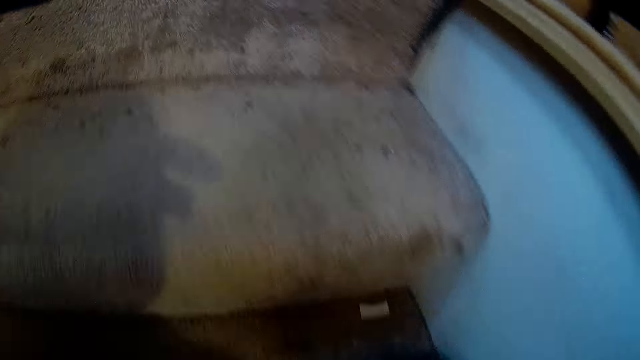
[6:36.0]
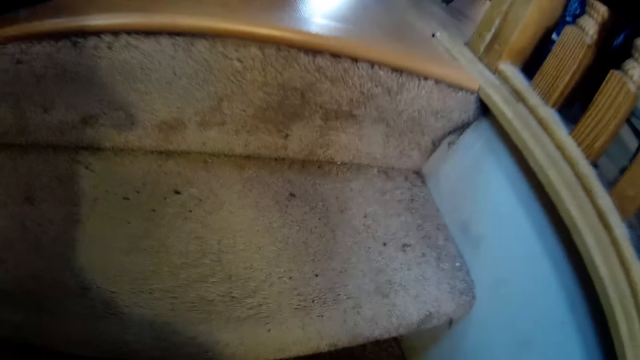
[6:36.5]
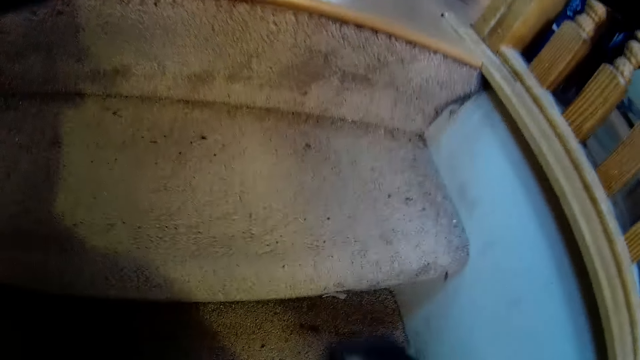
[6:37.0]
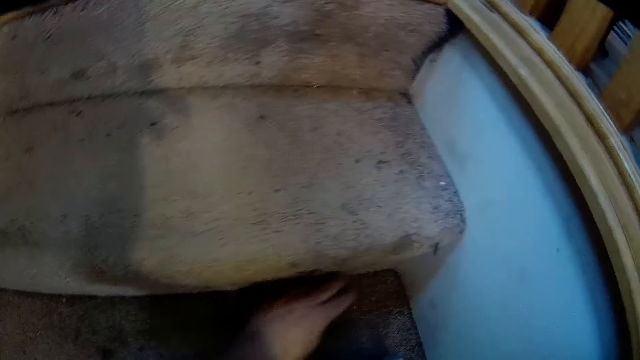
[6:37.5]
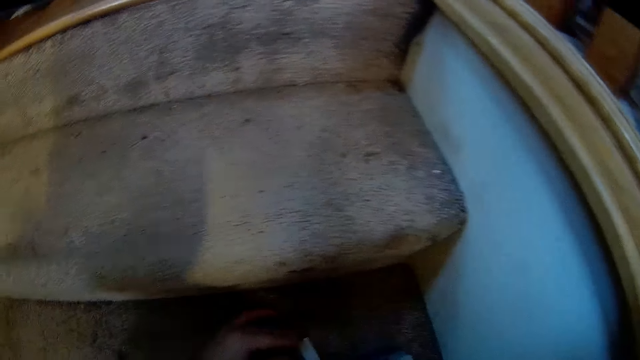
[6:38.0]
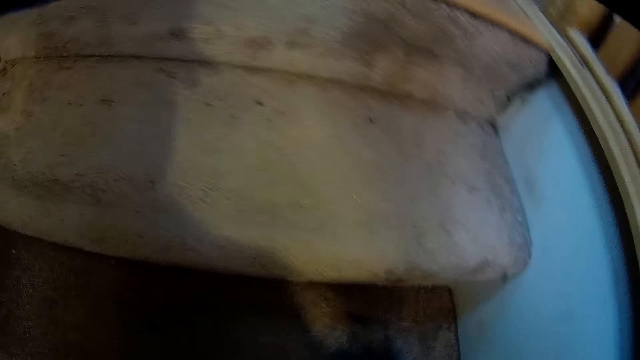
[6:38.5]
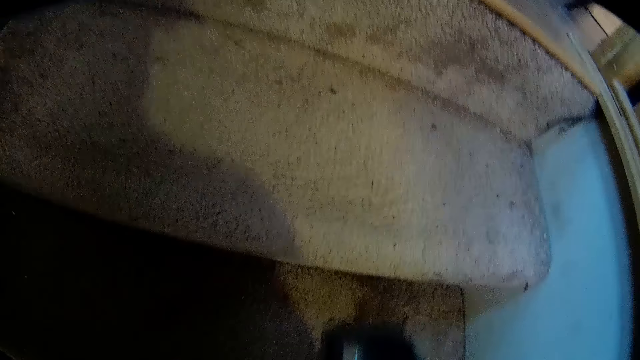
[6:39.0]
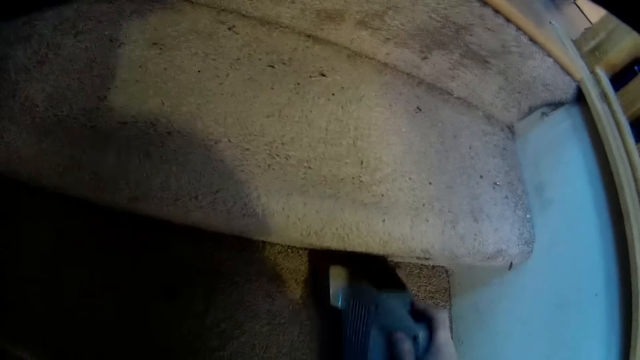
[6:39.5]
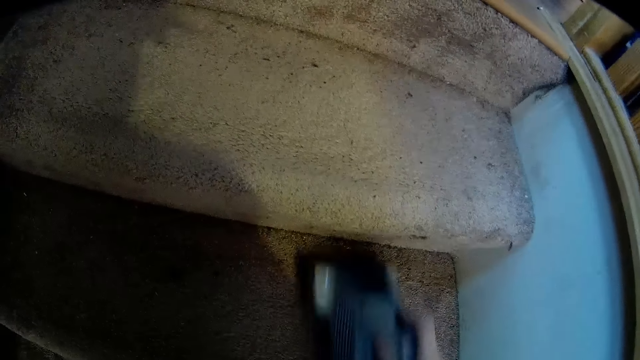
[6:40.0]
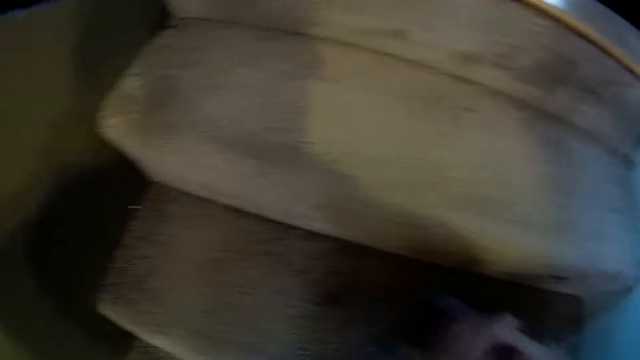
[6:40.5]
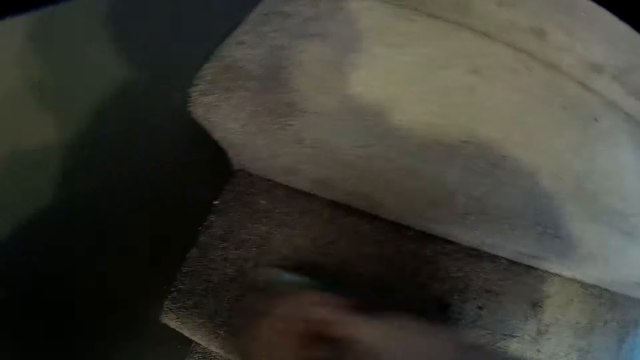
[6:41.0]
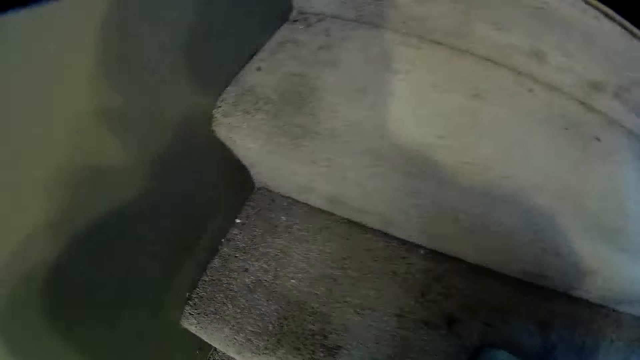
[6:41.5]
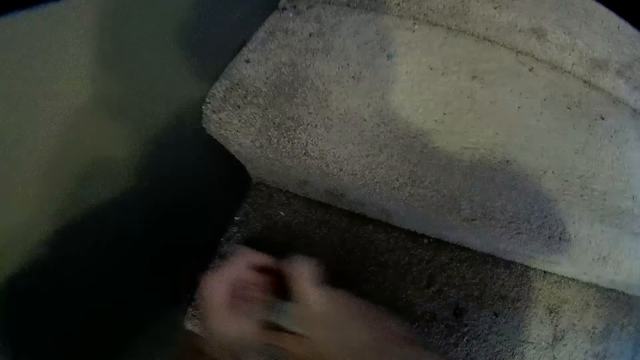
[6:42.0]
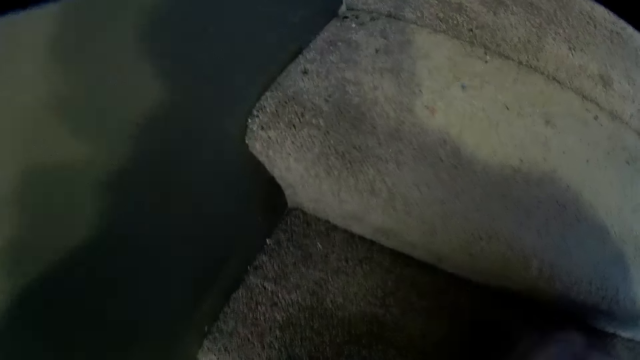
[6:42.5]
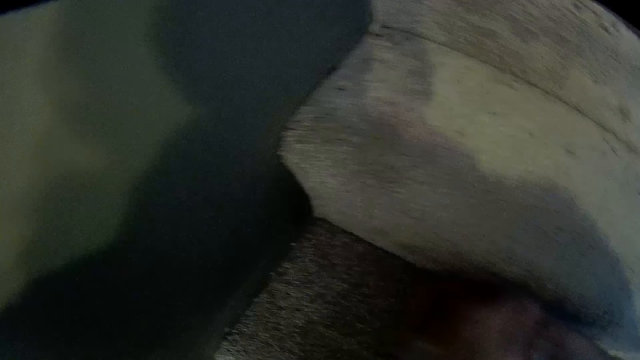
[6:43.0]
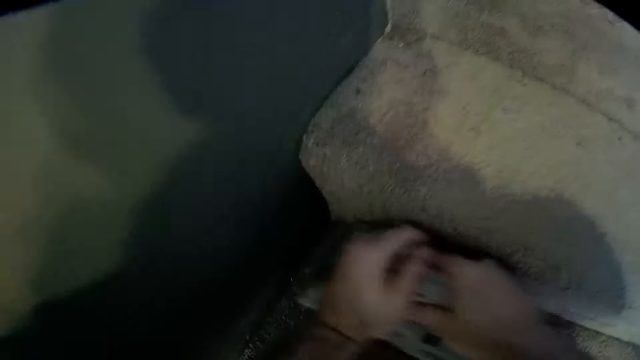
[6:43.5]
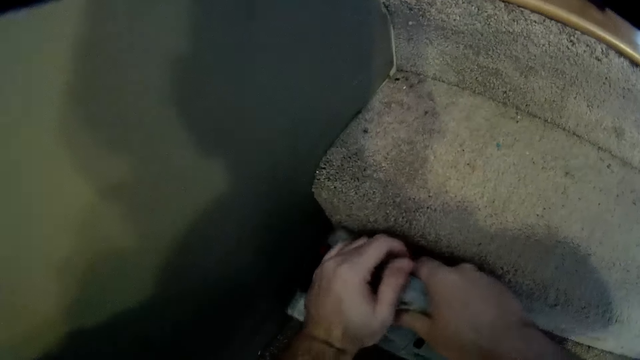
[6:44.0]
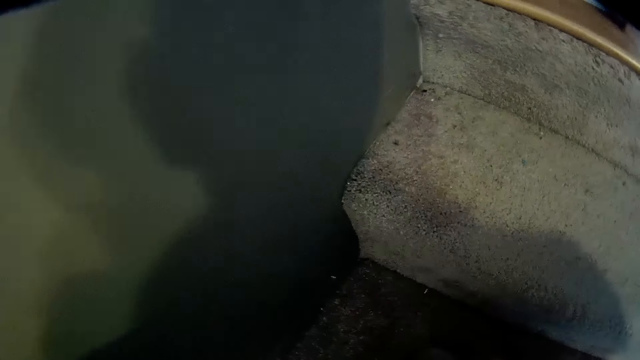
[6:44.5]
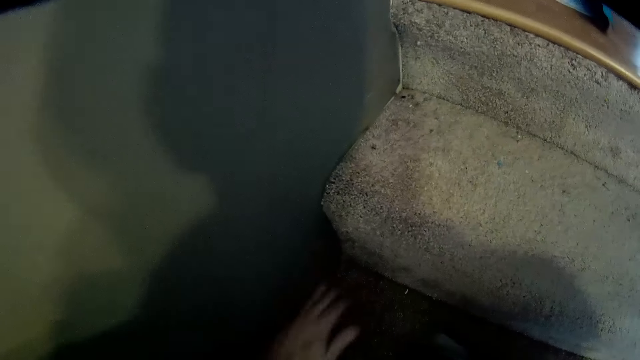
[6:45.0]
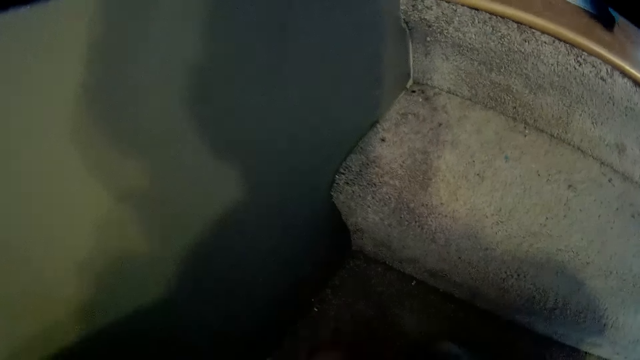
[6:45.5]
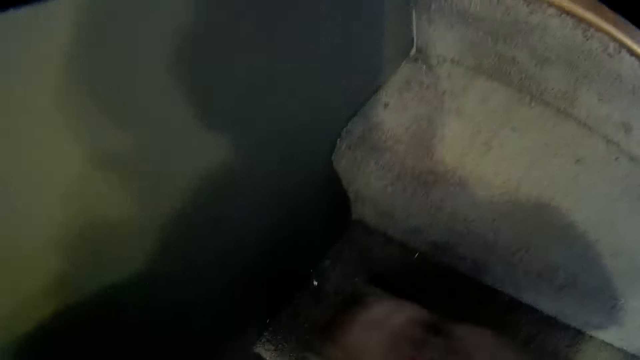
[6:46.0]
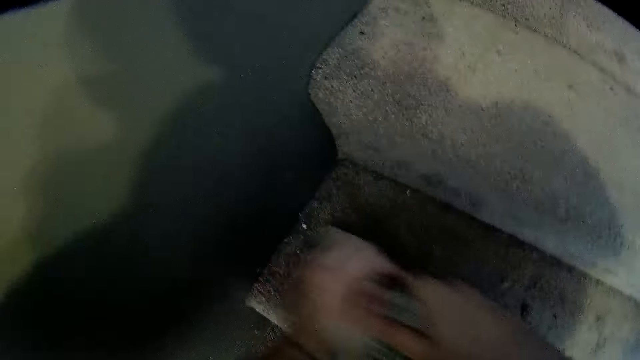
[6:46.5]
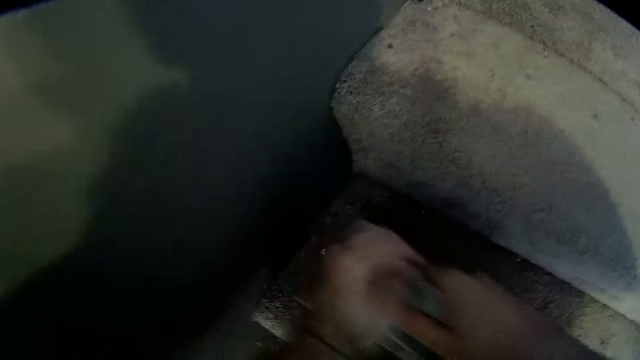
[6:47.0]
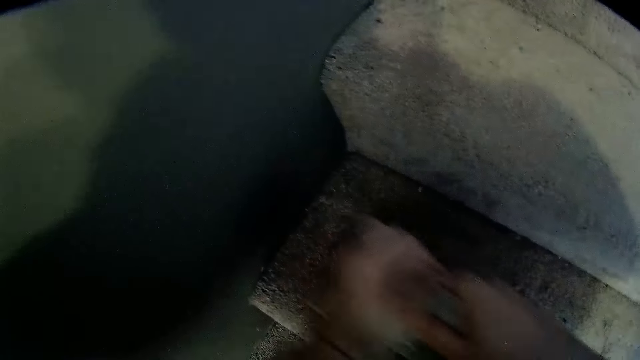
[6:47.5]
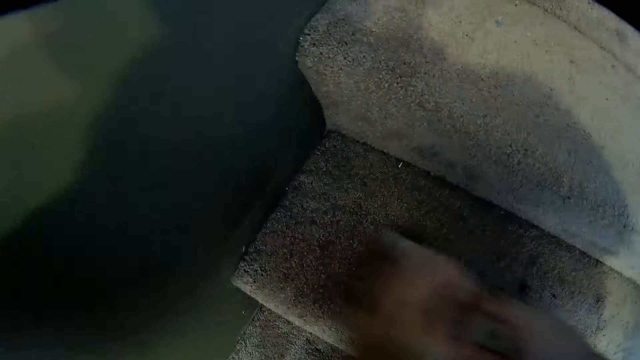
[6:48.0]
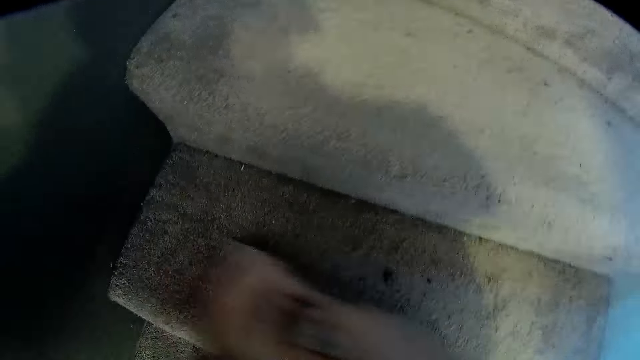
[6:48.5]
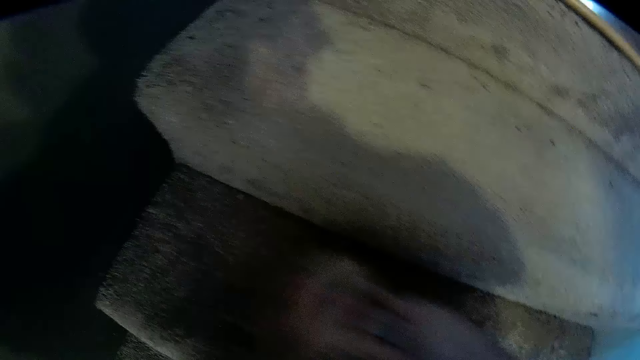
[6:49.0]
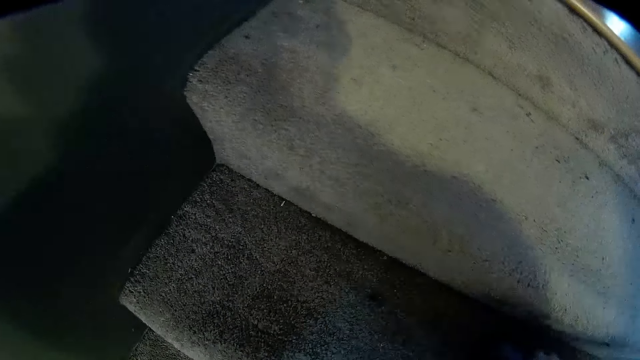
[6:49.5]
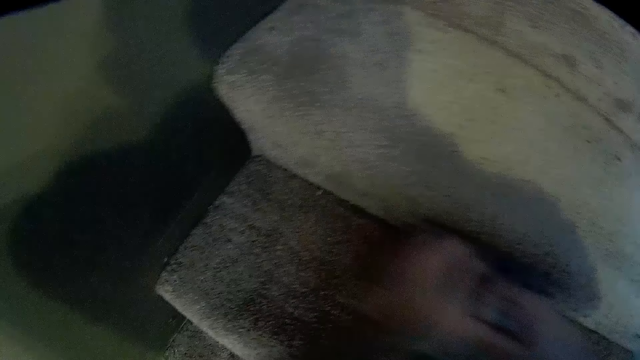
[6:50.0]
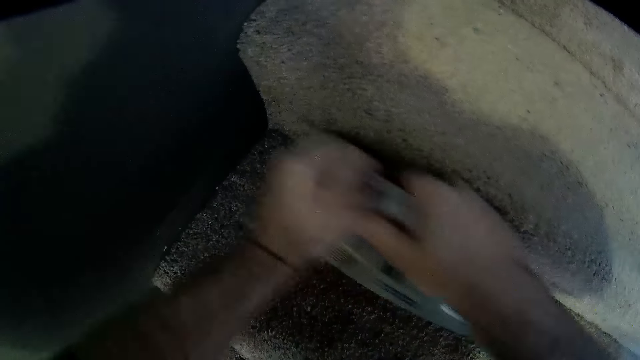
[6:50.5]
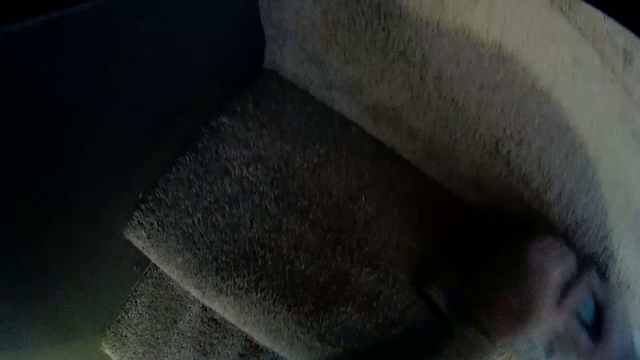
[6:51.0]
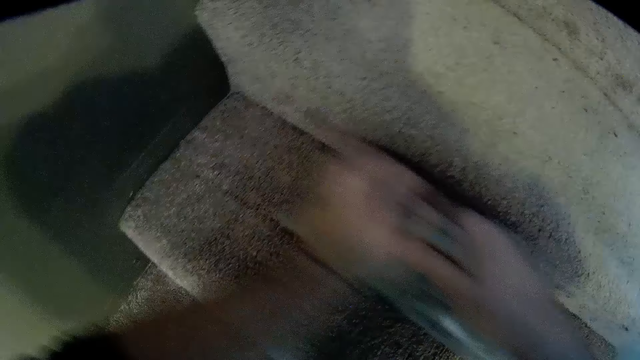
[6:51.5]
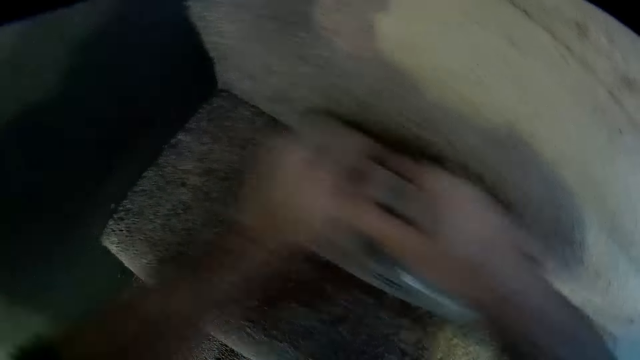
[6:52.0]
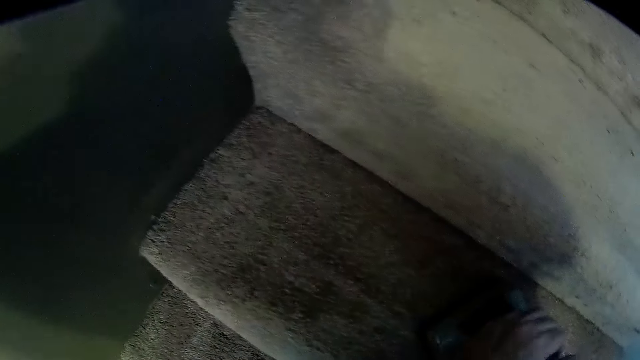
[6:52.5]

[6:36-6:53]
The camera wearer moves on the stairs. They pick dust from the staircase. They clean the staircase with a vacuum cleaner. They hold the machine by both hands. They wipe dust from the staircase by hand. They hold the machine by both hands and clean the staircase with the vacuum cleaner.

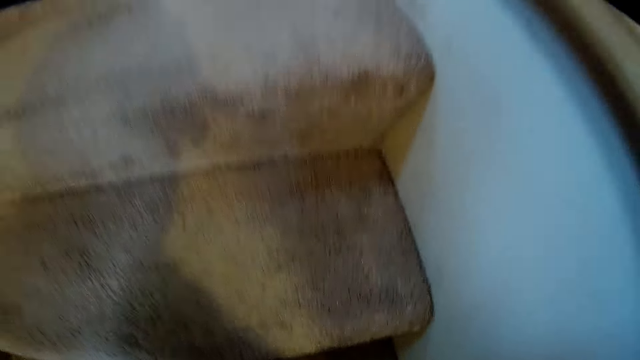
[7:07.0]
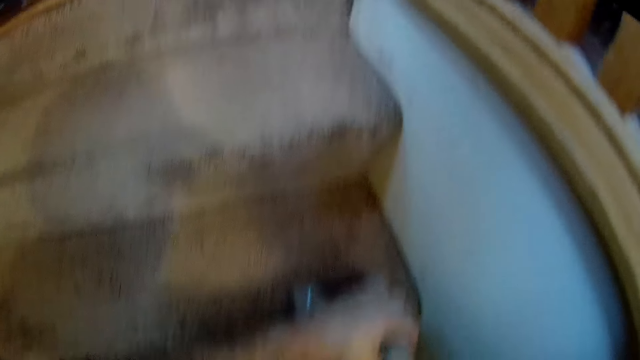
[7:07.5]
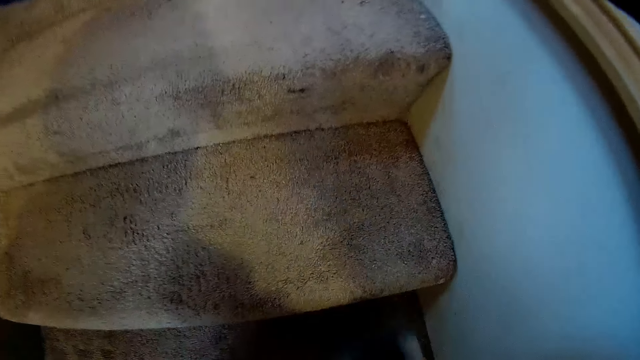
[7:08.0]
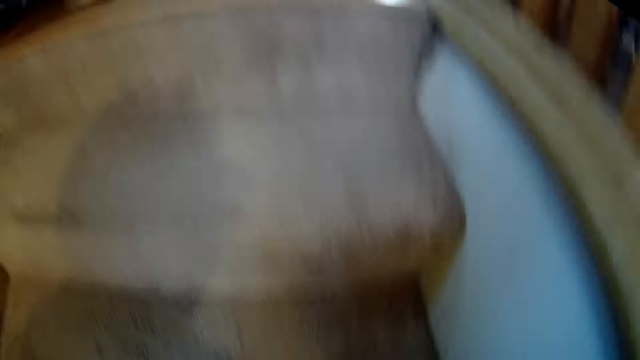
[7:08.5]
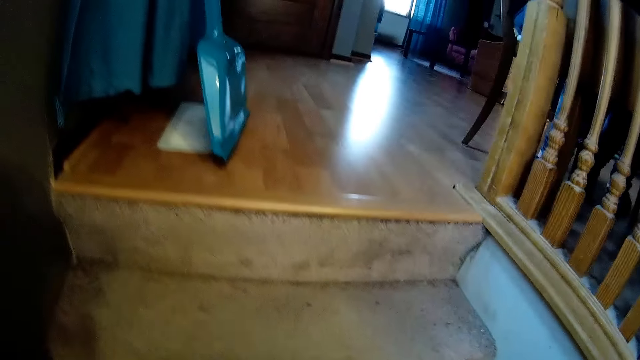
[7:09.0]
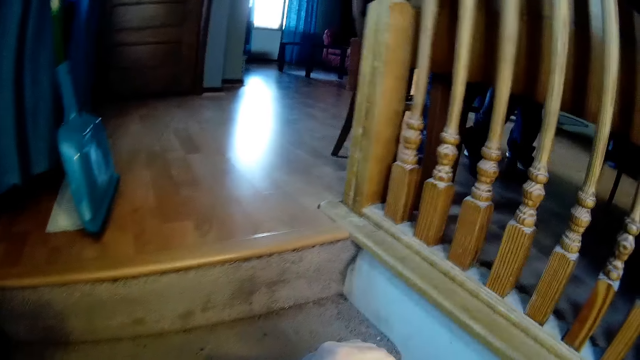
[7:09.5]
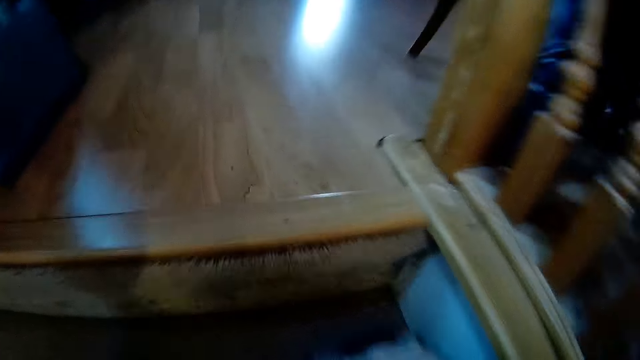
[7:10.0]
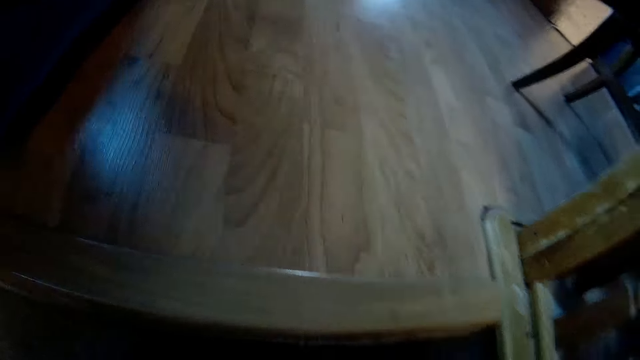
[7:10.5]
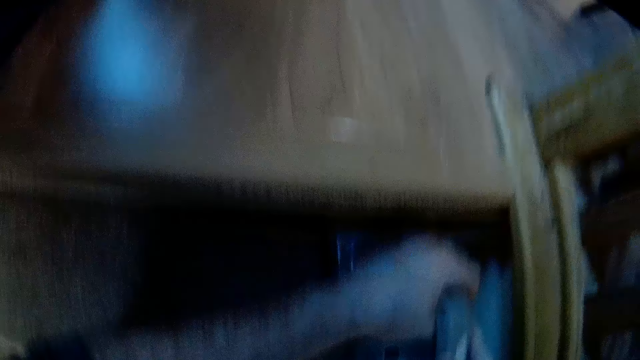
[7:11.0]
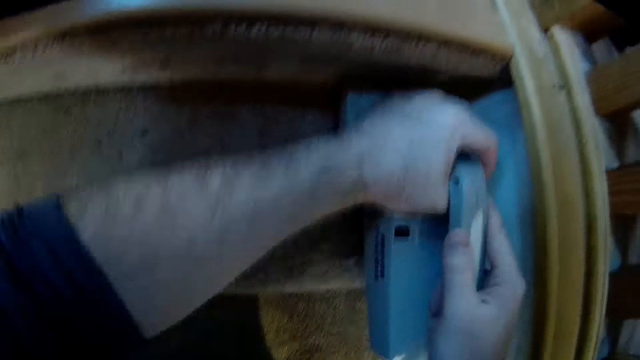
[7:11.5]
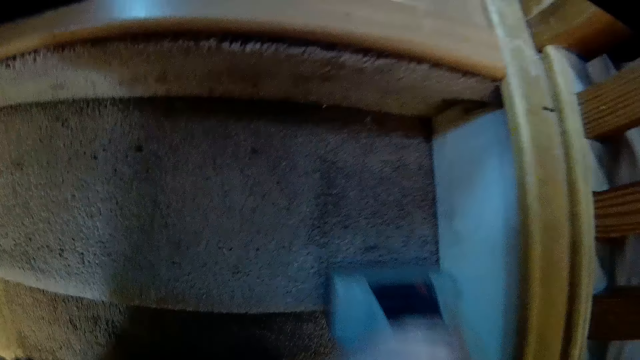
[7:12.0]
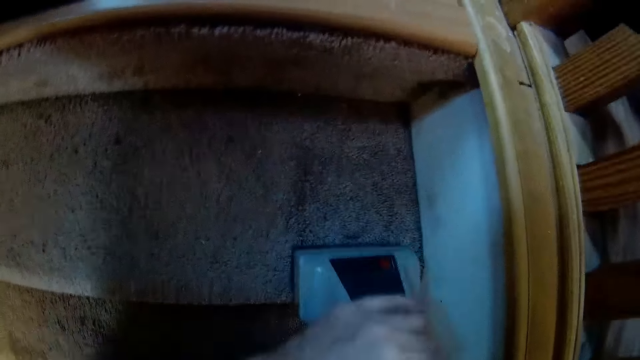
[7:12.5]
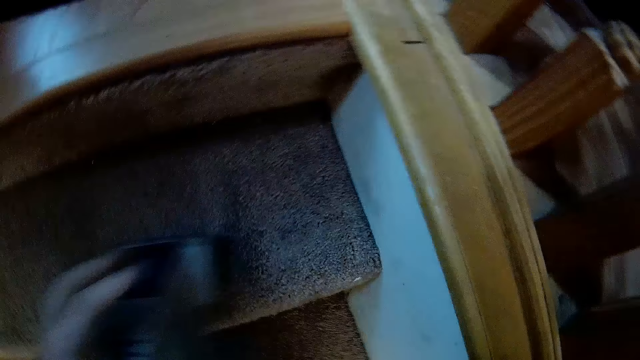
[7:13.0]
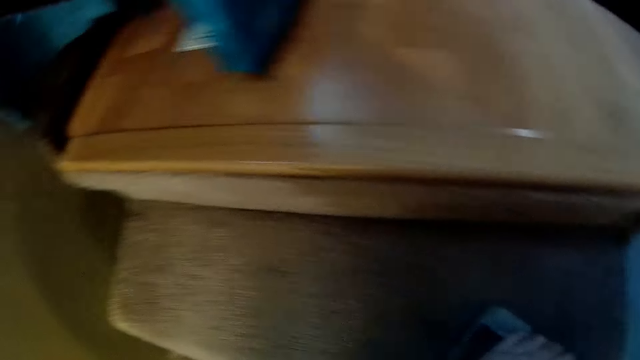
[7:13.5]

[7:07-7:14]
The camera wearer moves on the stairs. They suck dust with a machine.
